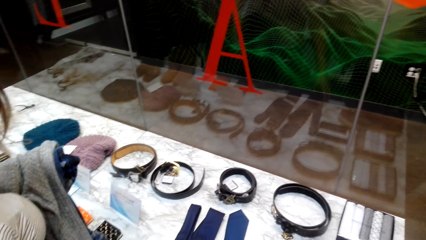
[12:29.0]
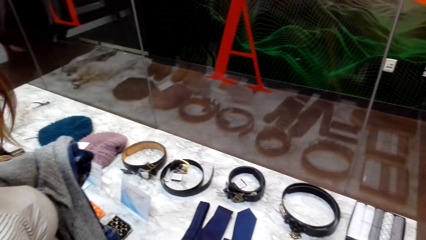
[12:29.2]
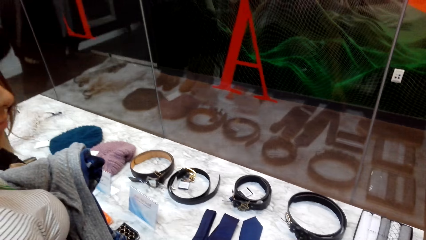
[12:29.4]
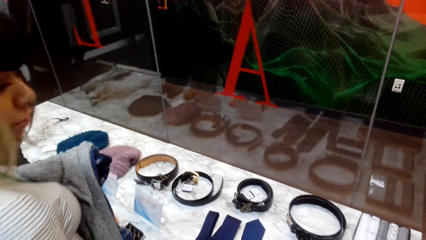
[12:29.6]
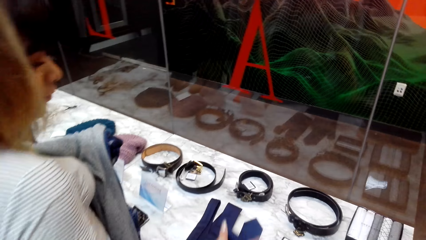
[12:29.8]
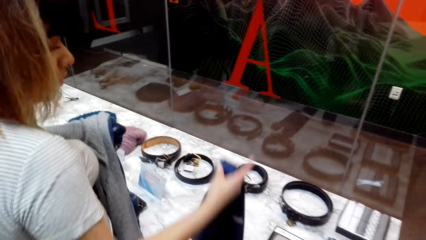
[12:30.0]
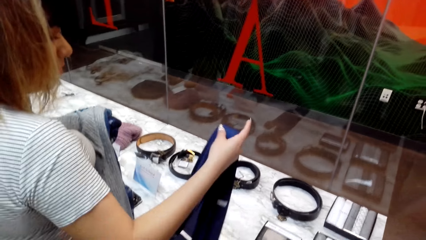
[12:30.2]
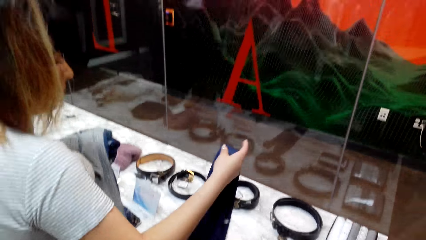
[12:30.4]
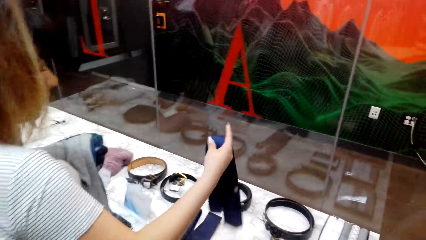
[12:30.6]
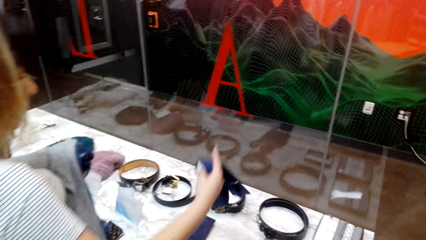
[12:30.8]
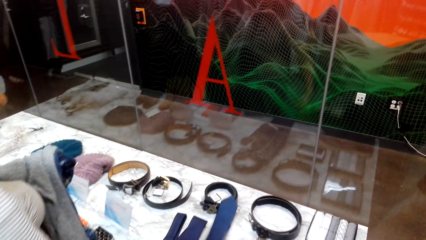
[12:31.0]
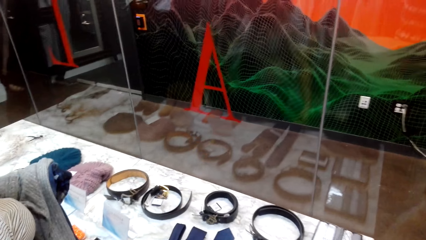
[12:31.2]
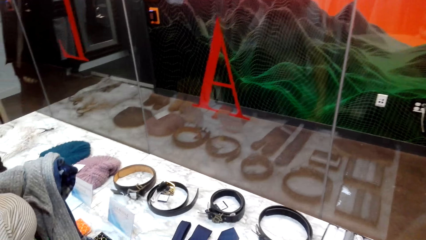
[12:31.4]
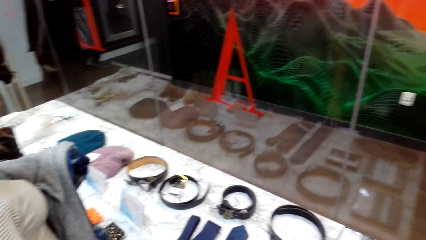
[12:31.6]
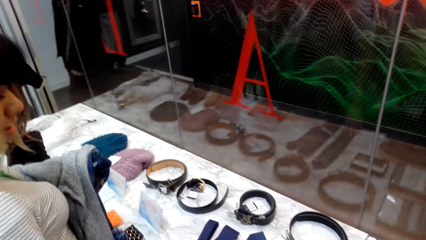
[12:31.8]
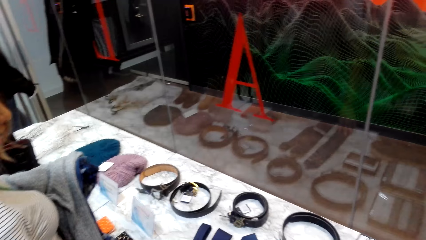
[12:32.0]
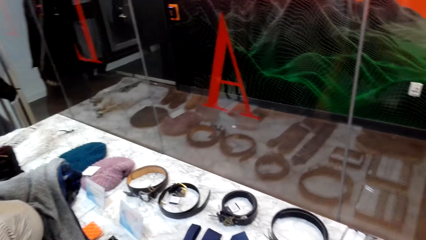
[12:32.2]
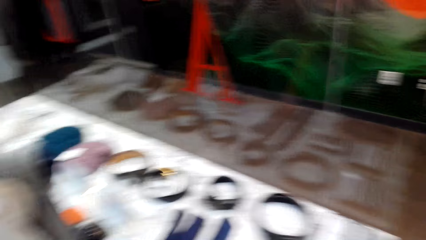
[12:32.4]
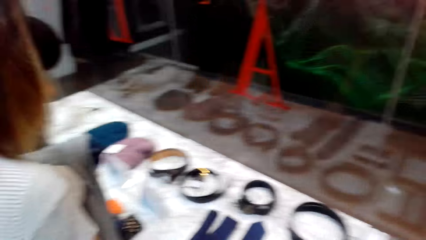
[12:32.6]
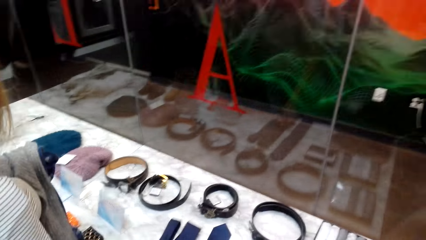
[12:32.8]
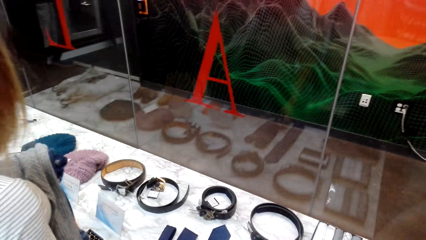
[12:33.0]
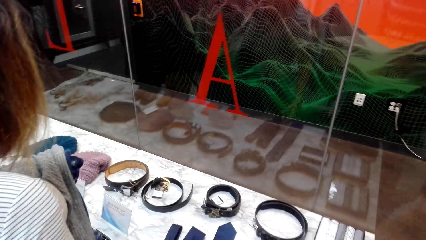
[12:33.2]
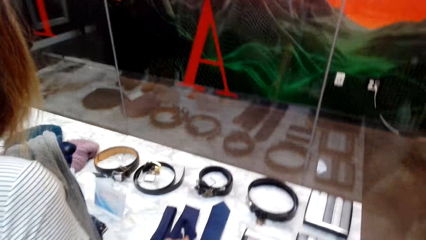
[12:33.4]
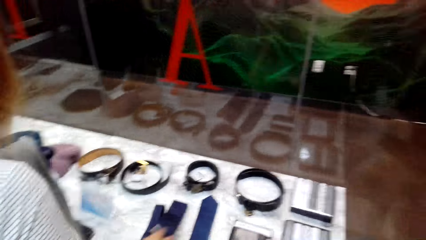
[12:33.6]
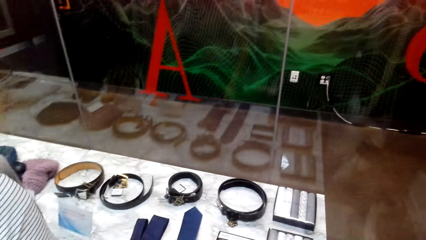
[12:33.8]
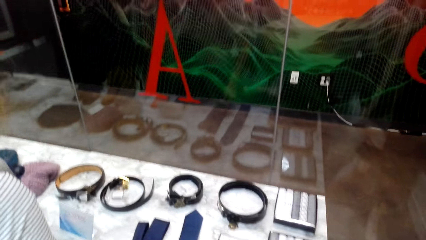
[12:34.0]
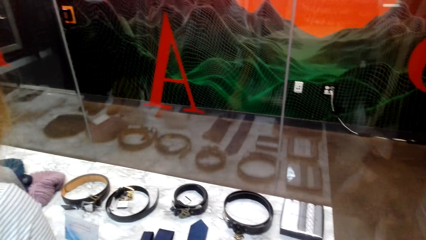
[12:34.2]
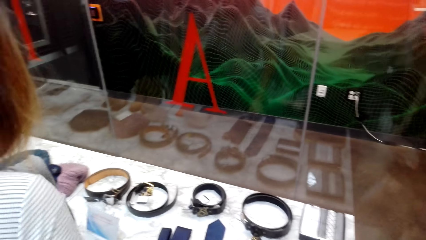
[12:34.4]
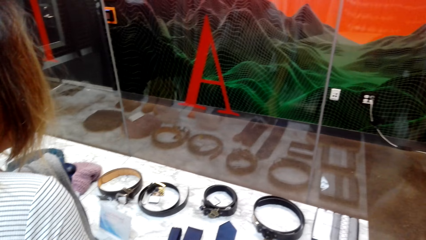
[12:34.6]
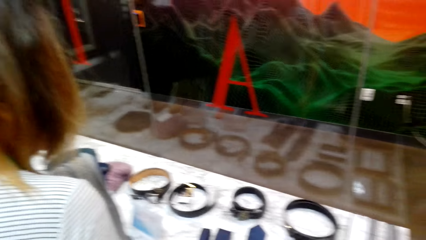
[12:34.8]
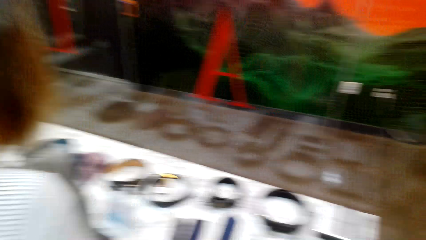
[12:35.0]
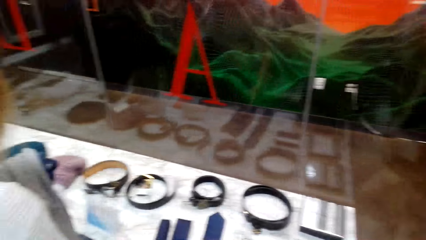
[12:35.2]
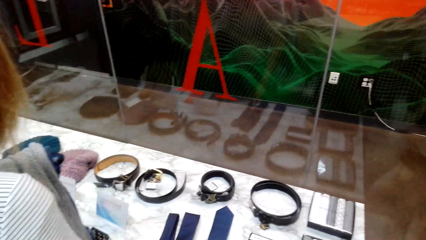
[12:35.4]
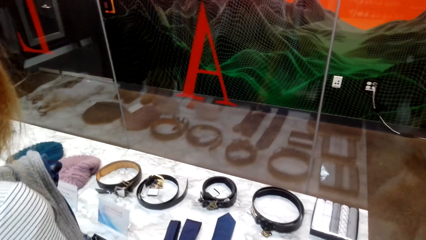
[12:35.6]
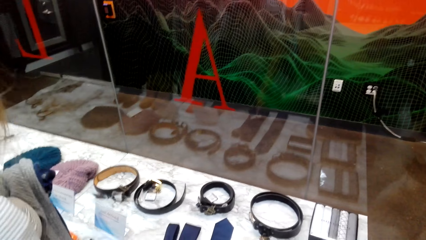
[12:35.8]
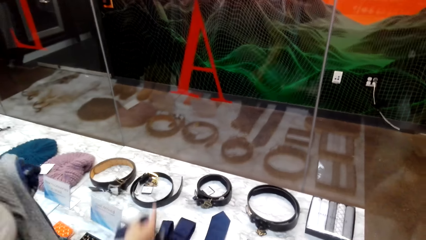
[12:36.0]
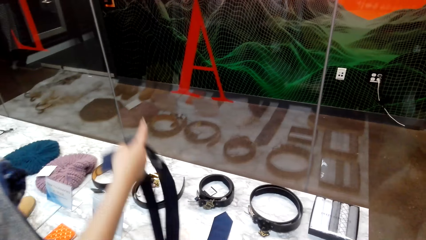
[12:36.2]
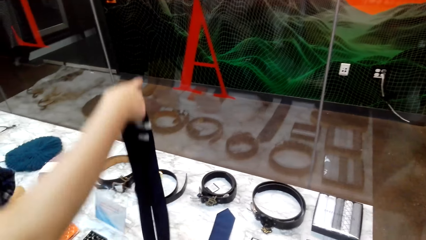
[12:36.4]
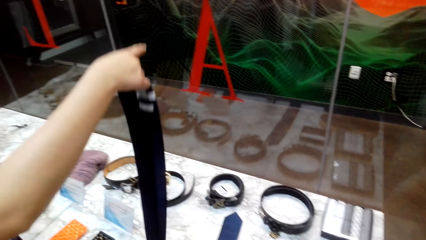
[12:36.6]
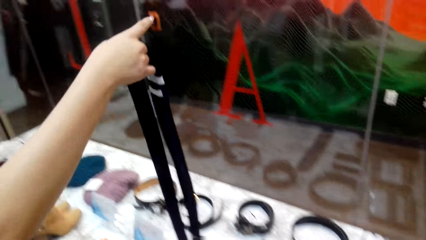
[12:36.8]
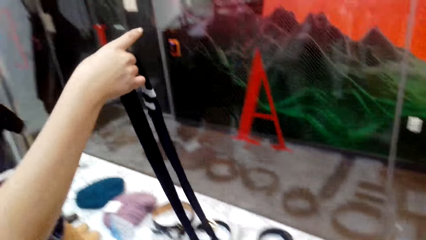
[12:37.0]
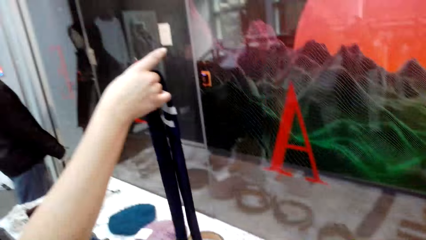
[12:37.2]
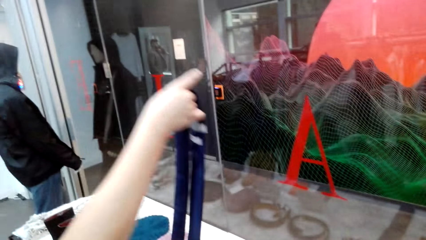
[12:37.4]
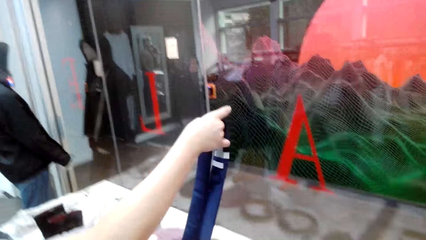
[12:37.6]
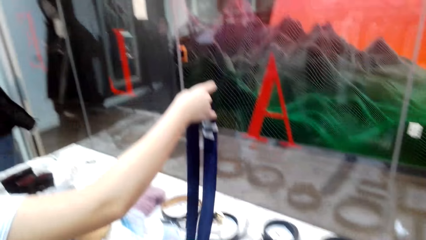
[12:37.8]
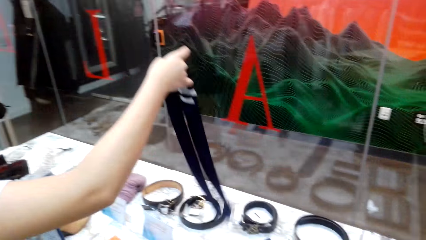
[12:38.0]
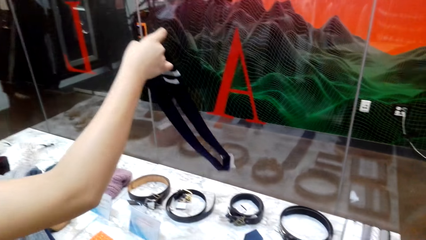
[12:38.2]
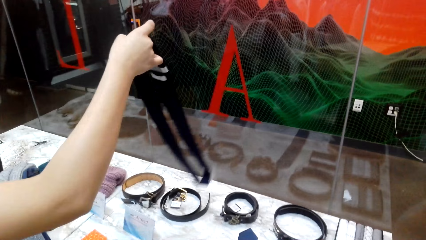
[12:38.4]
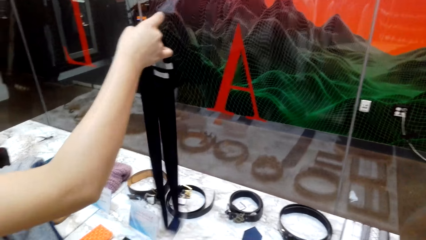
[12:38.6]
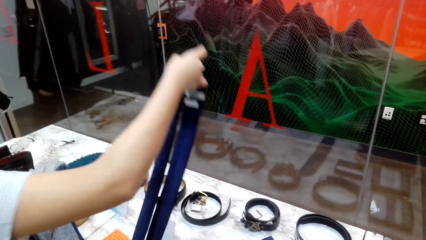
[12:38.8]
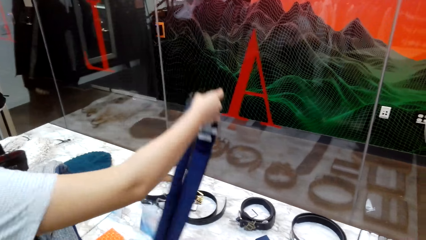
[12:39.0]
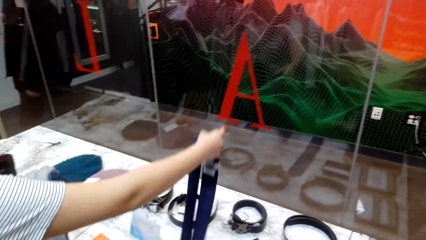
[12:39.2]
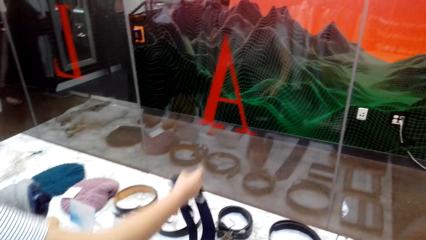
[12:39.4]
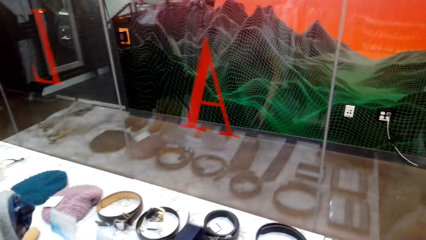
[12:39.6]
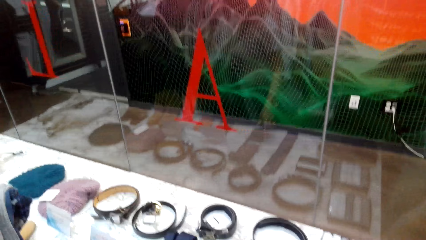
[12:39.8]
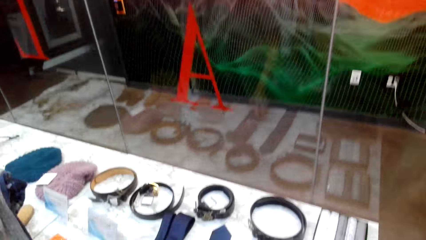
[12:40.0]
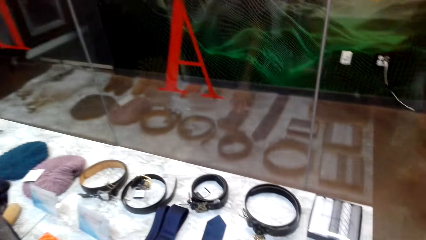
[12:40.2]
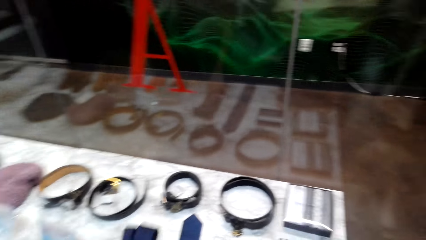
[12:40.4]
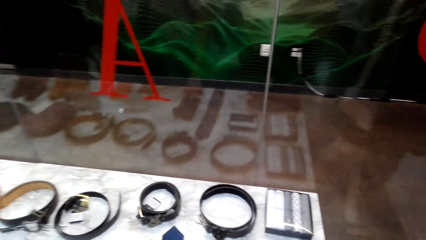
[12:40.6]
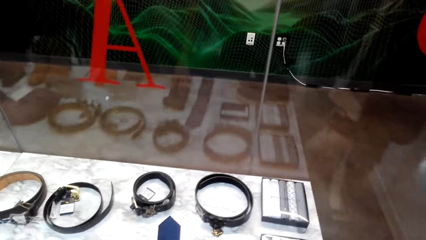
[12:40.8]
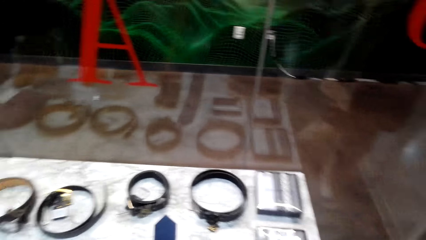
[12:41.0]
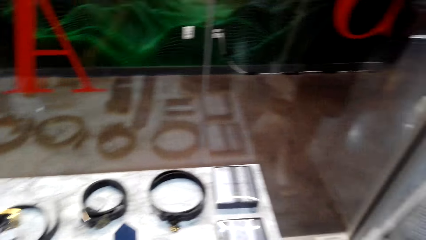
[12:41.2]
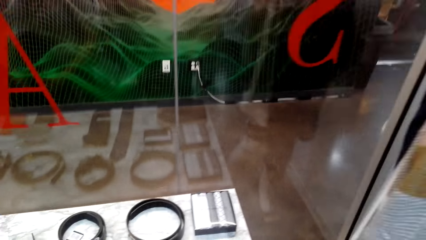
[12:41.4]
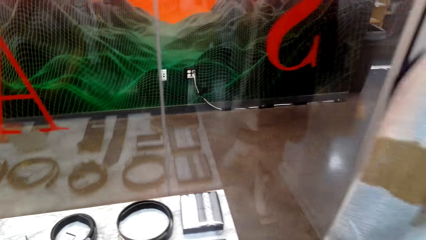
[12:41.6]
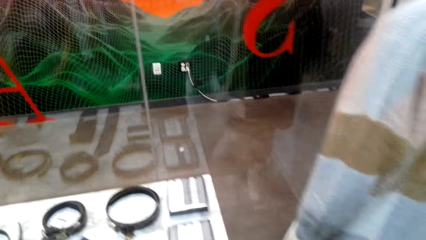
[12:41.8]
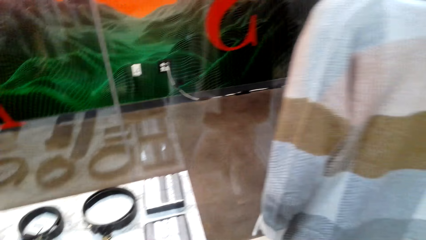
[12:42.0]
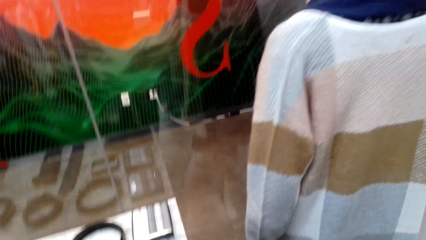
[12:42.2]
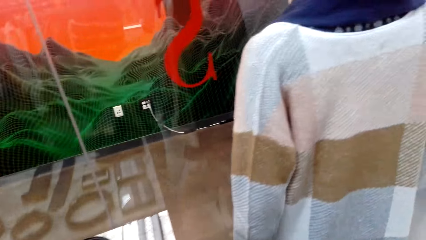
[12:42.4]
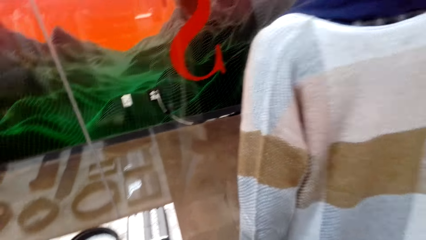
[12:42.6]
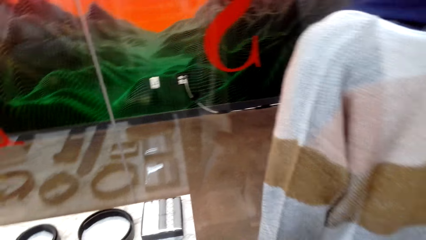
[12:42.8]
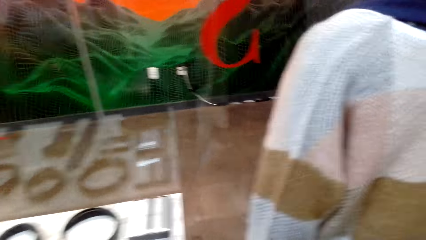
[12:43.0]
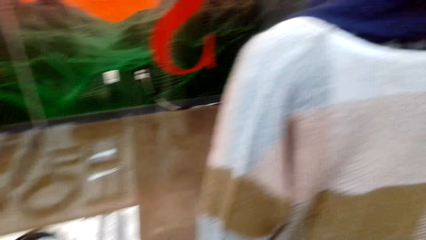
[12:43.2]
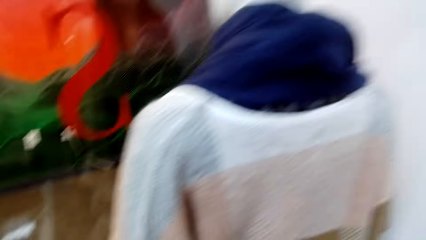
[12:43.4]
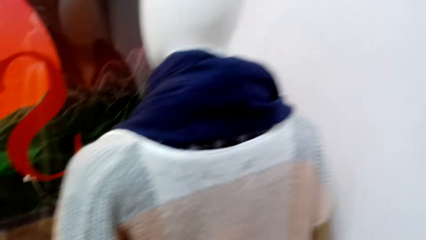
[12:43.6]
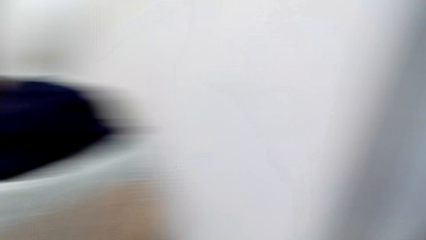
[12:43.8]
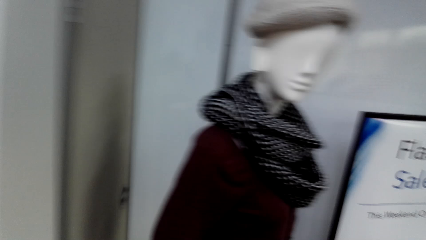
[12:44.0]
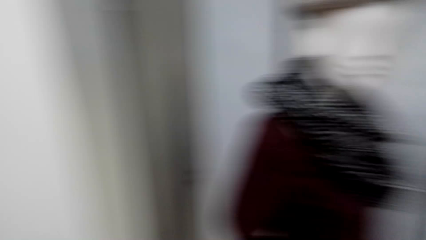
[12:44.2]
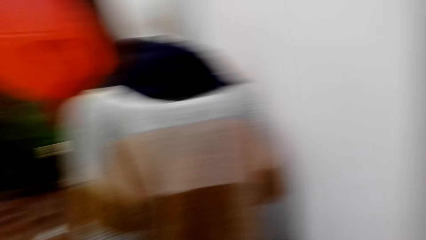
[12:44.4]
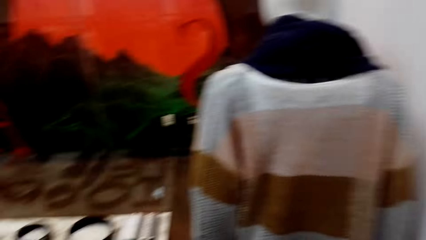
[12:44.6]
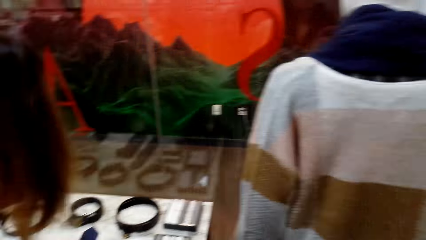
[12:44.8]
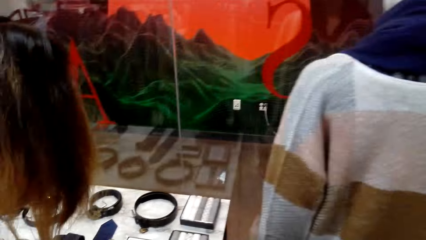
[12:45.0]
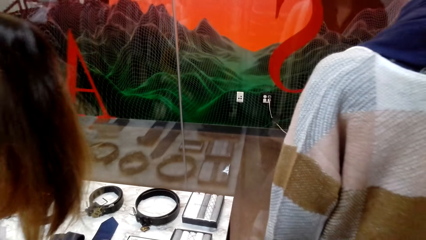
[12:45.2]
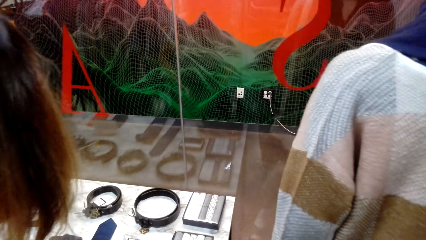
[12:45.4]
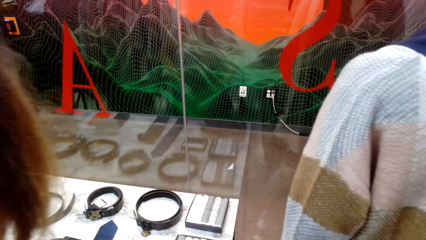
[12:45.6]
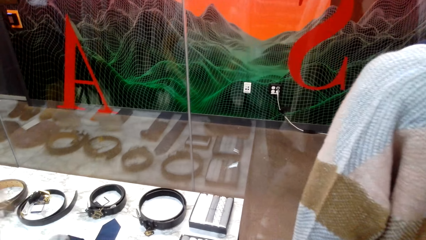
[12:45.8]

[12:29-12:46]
A woman adjusts a tie. The woman adjusts the tie again. The camera wearer looks around in the clothes shop.
